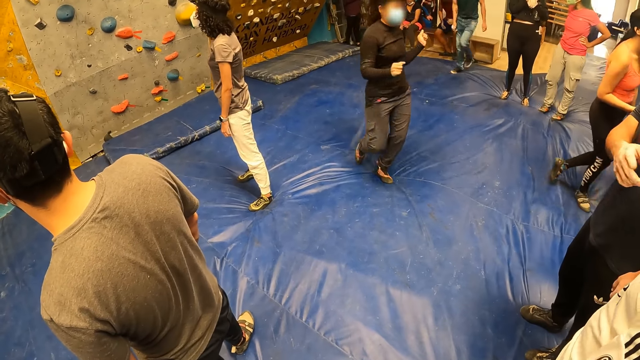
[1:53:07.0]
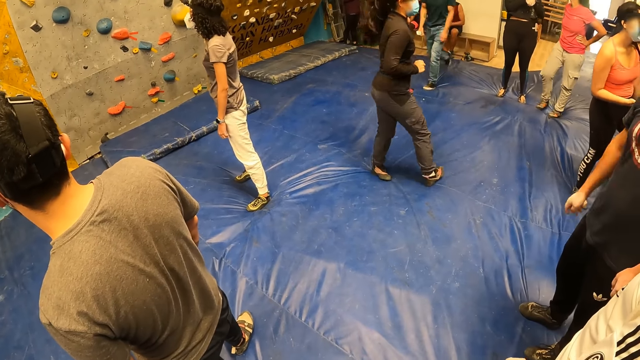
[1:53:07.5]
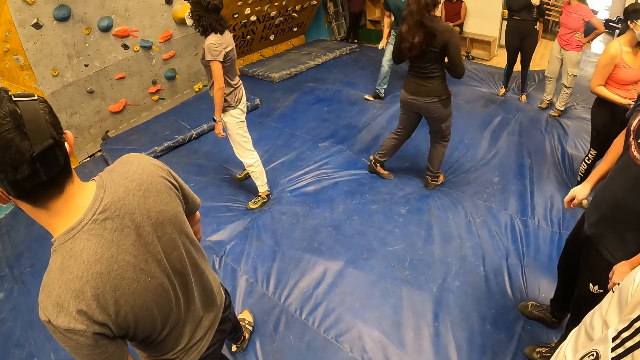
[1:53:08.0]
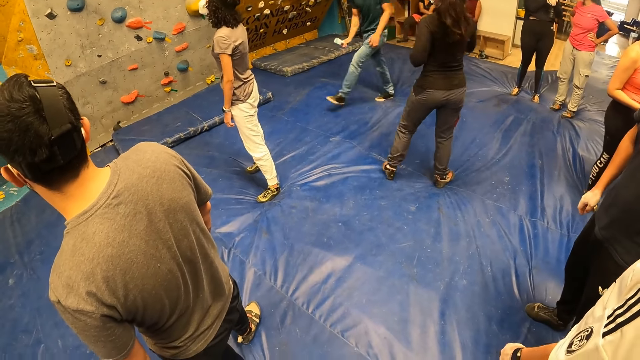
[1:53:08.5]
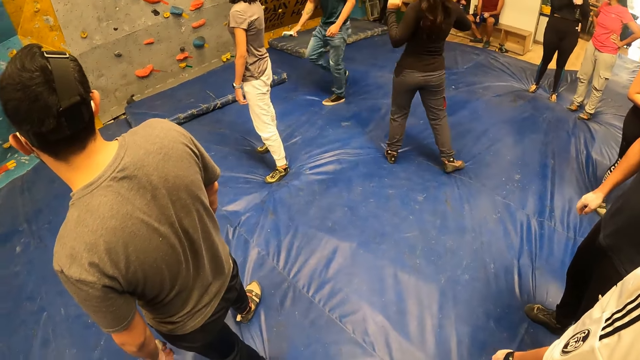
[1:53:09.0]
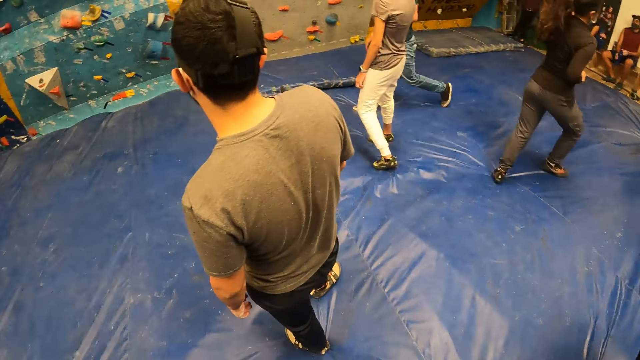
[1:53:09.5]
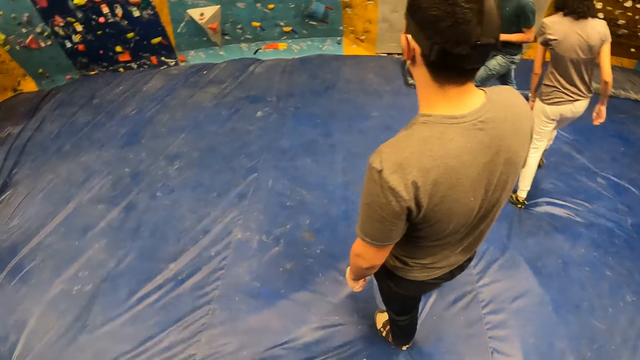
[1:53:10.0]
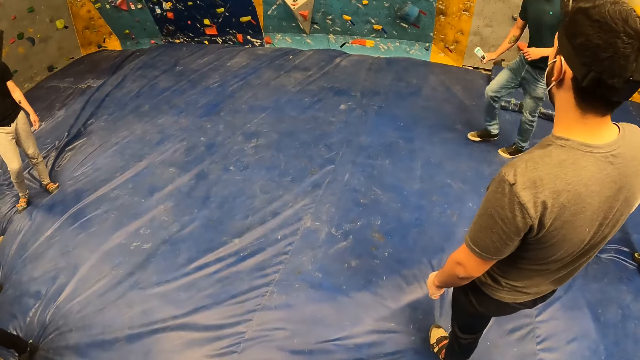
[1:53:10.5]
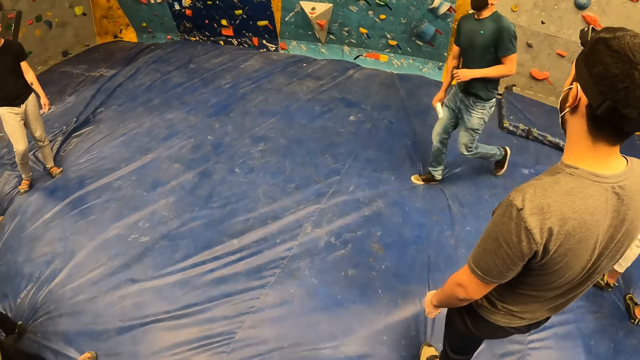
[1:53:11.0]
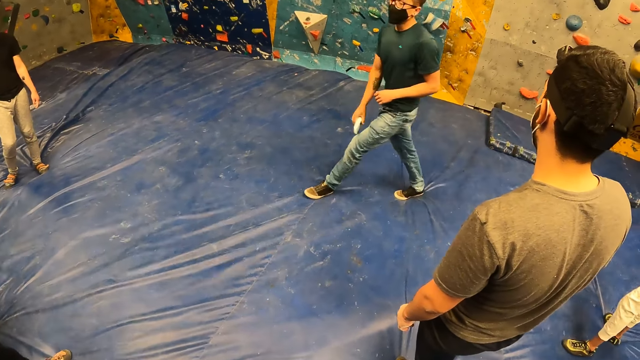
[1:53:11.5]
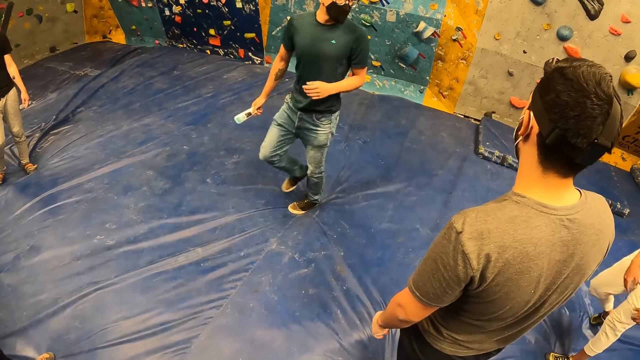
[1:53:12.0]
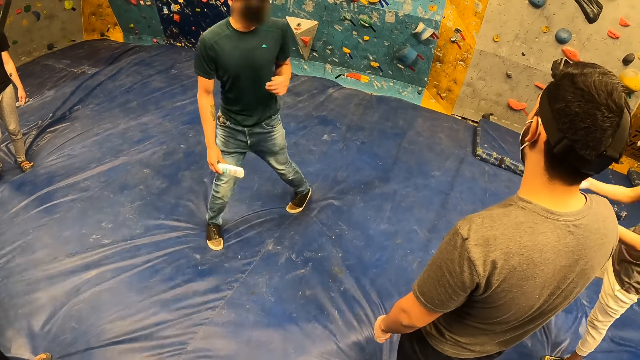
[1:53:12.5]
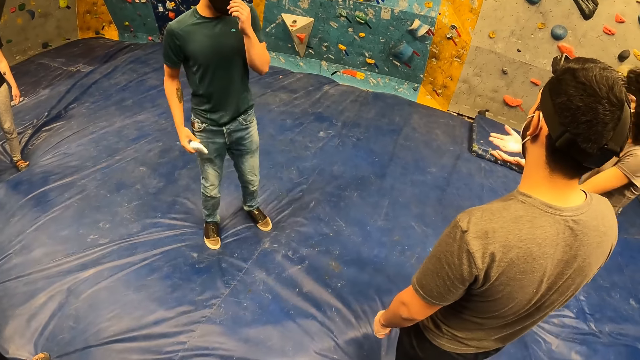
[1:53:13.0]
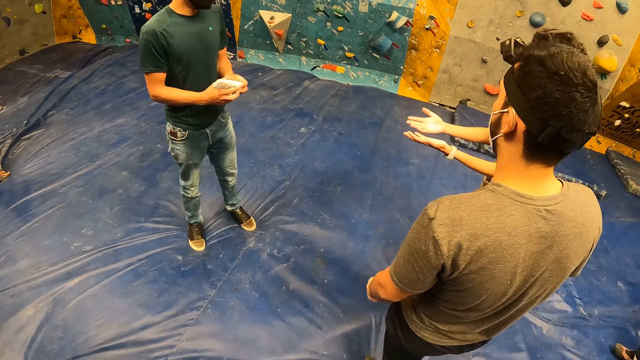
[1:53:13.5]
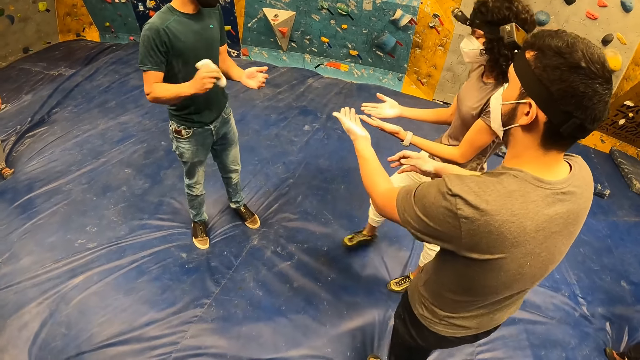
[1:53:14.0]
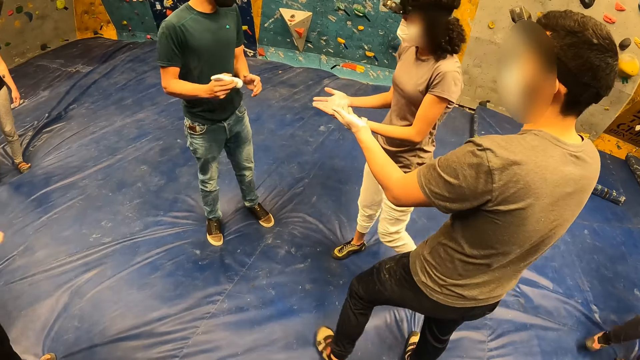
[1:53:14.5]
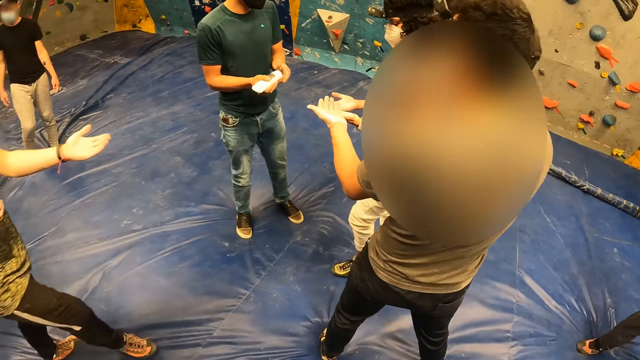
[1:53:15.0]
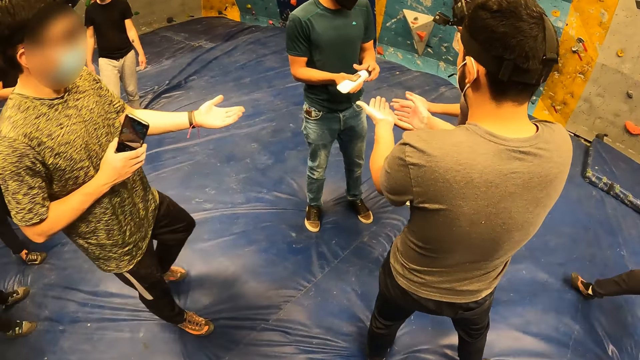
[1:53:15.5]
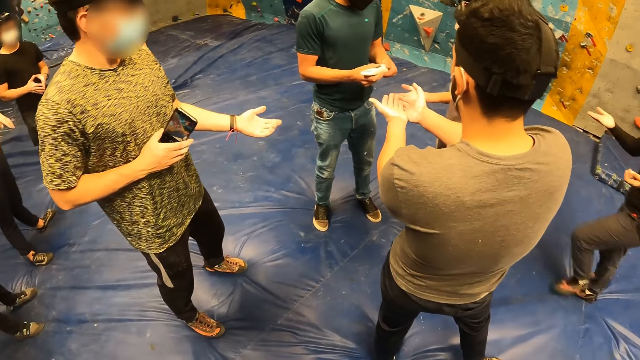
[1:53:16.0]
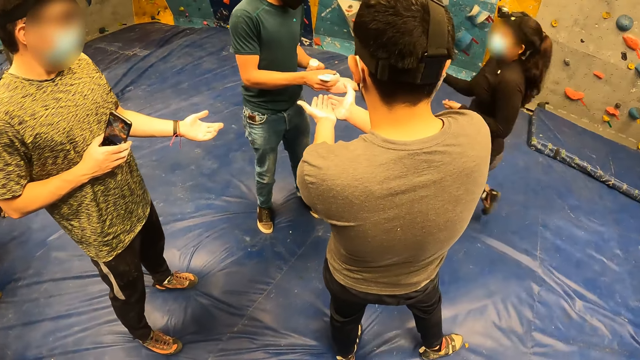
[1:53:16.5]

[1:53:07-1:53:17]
A man walks around and hits his leg. A lady dances around. The camera wearer looks around. Another lady stretches her hands. The first man touches his mask. The second lady moves forward. The first man holds something and touches something. Another man stretches his hand. The first man shakes something. Another man distributes a climb on cream to a woman with his right hand. He distributes a climb on cream to a man with his right hand. He distributes a climb on cream to another man with his right hand. He distributes a climb on cream to another woman with his right hand. The second man moves forward. The first man opens something. Another man moves forward. The first lady moves forward.

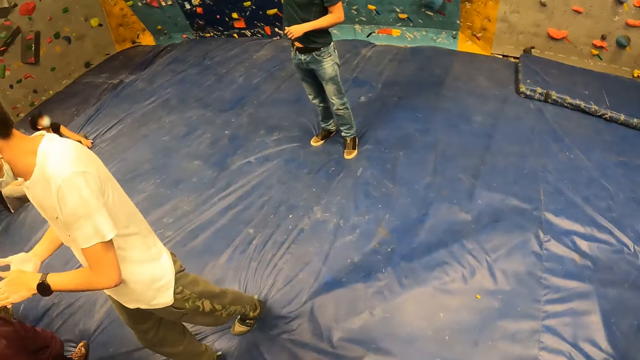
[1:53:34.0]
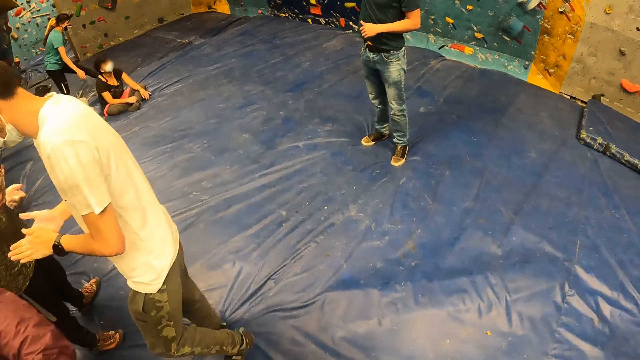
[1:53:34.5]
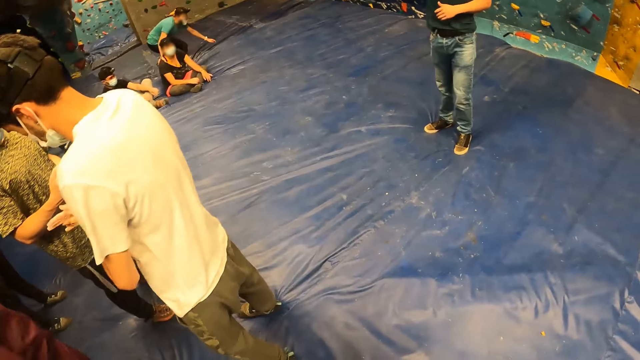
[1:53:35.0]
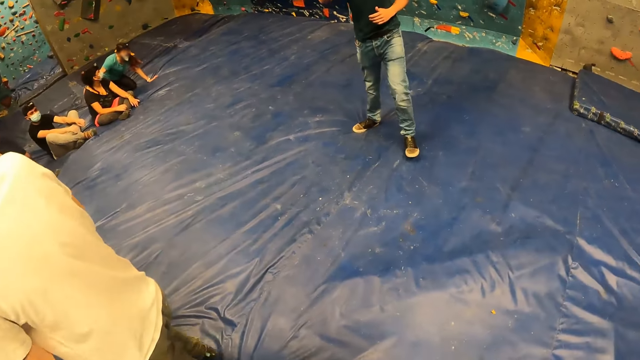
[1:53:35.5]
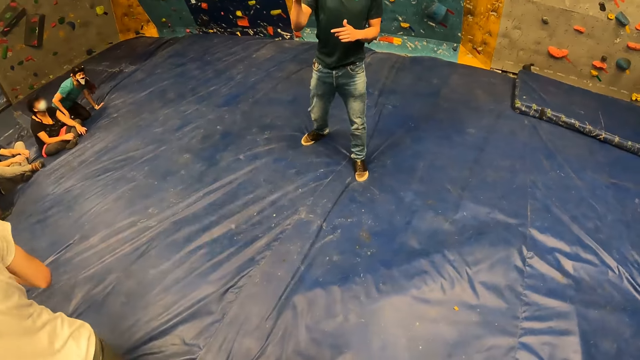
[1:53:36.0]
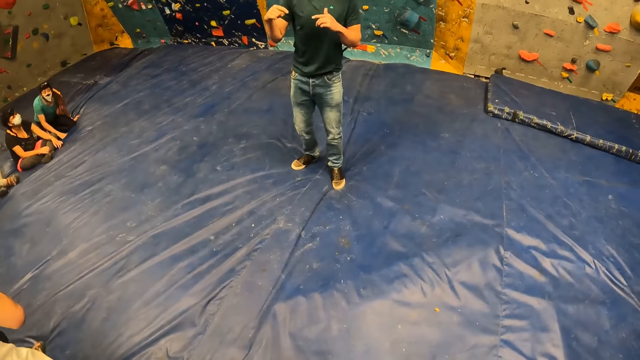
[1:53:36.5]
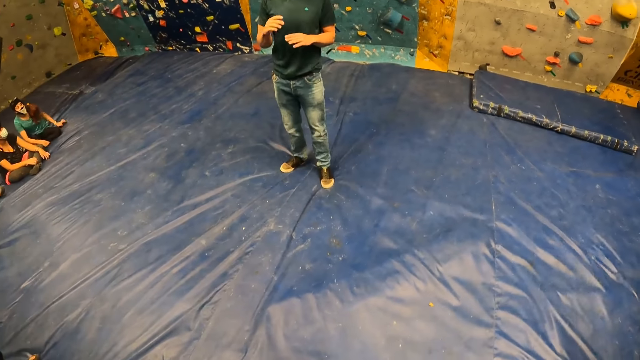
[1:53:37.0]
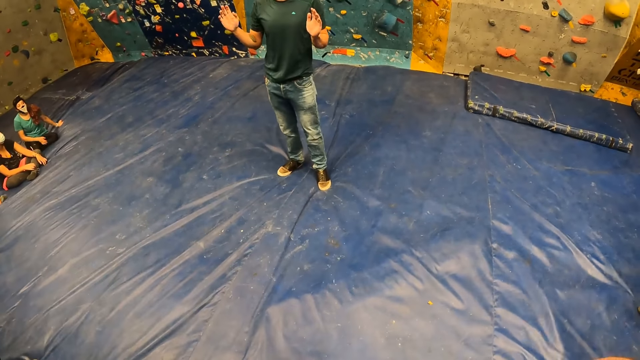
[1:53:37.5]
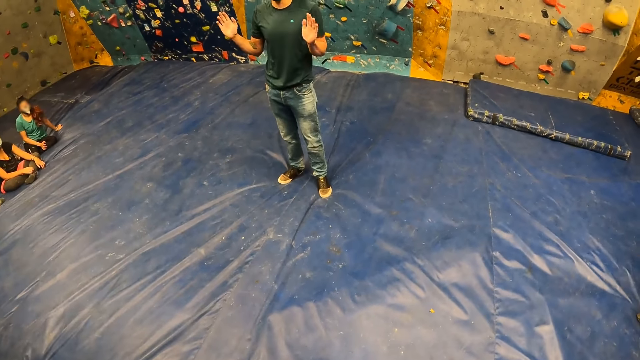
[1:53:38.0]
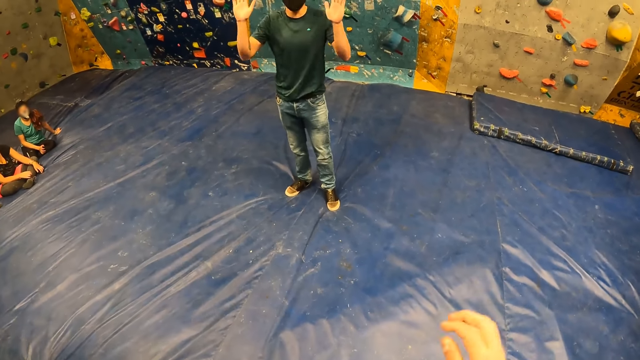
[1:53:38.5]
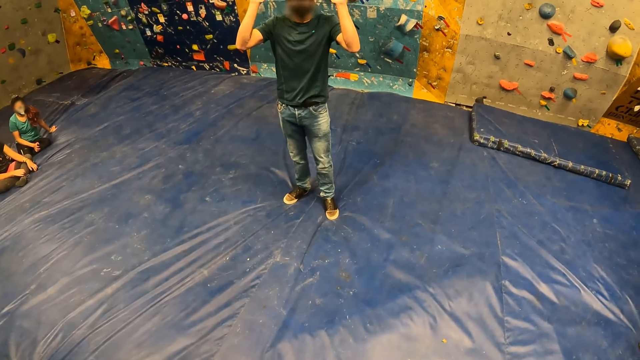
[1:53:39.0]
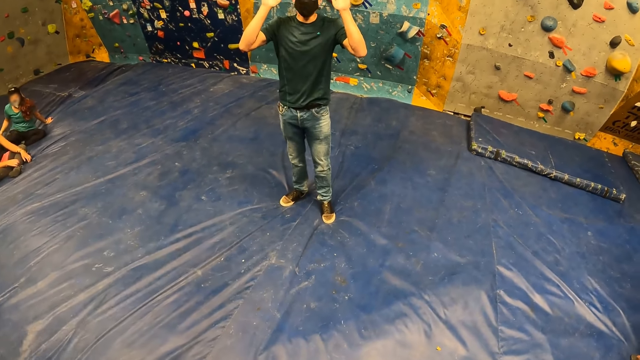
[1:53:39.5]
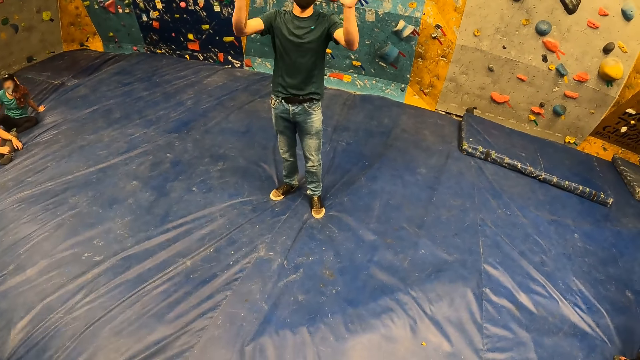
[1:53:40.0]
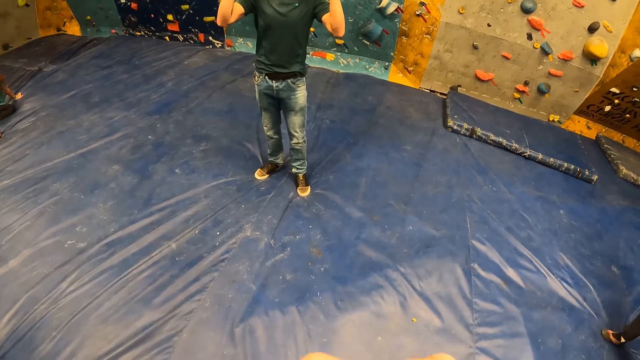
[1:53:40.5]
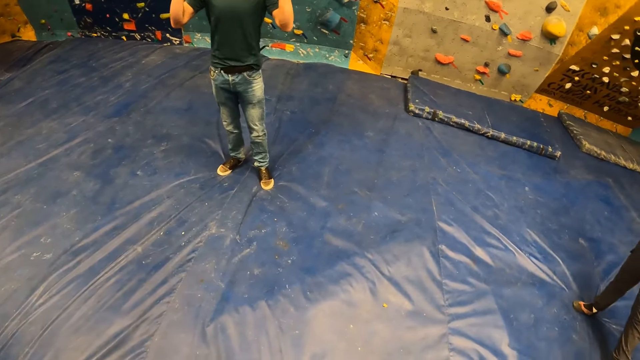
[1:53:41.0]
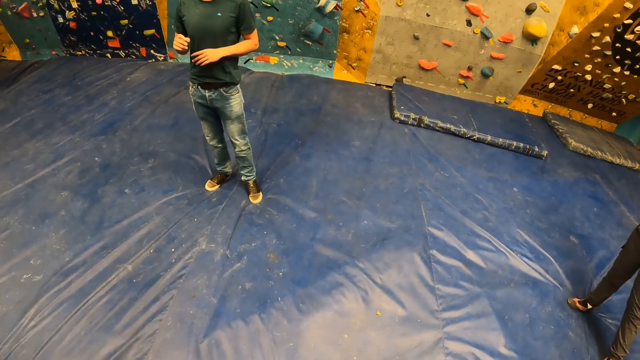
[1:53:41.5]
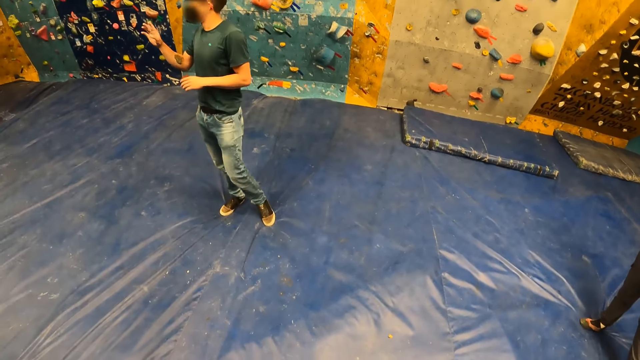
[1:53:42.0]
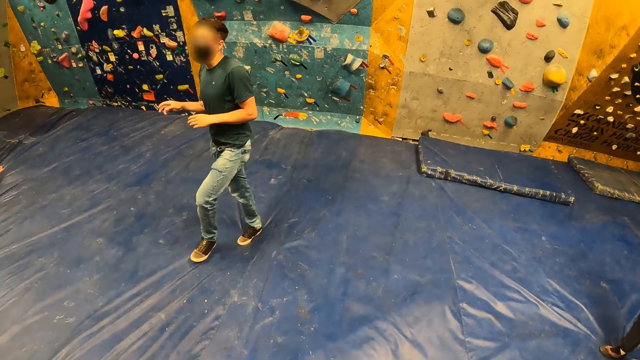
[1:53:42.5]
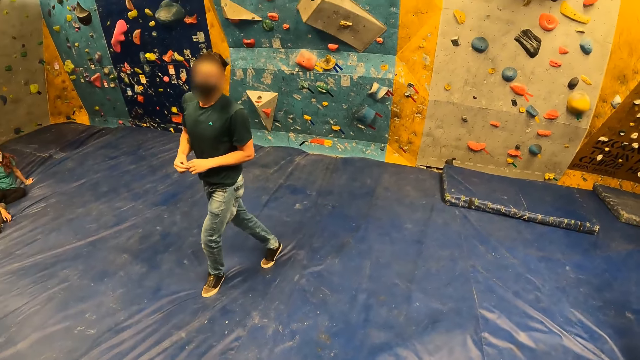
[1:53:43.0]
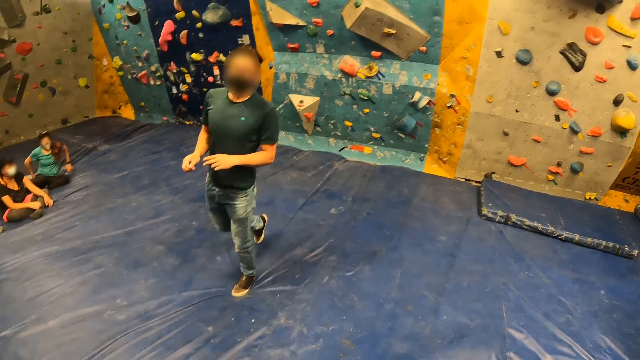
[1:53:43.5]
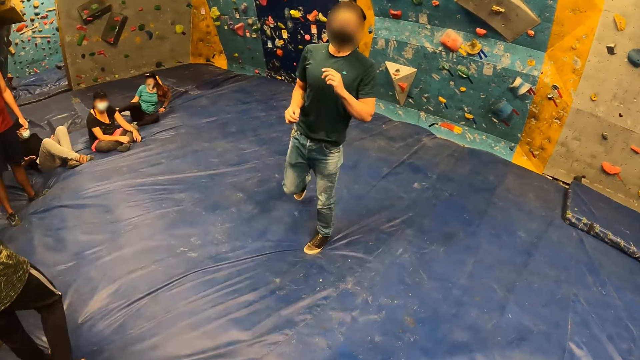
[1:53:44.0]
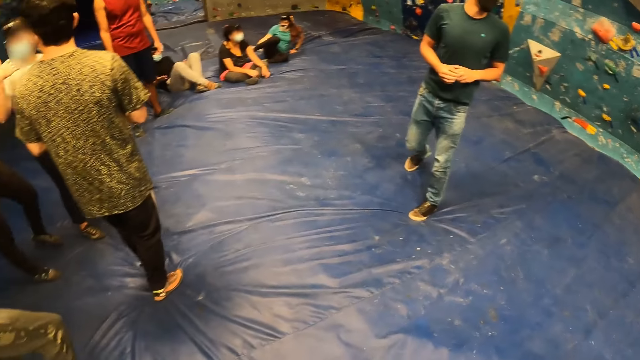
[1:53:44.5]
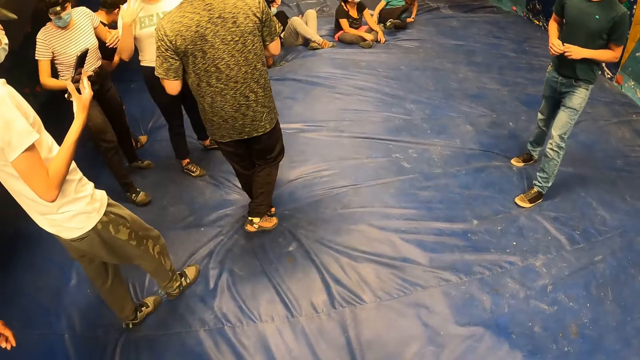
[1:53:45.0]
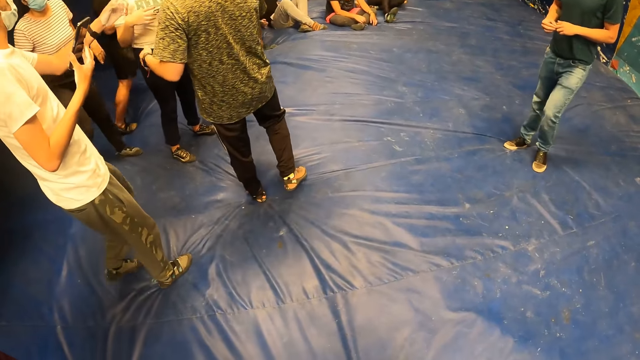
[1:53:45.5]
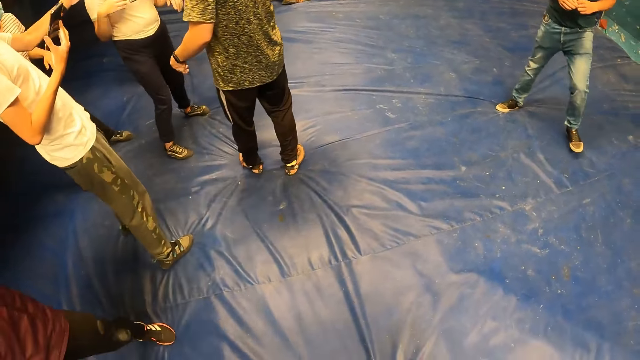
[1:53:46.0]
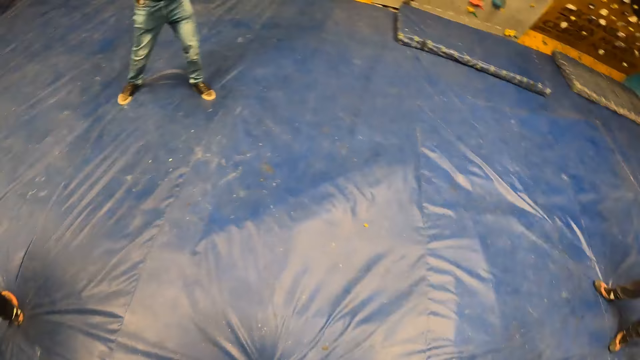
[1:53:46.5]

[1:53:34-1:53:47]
A lady sits on the other side. Another lady walks around. A man sits on the other side. The second lady sits down. Another man moves forward and moves his hands. The camera wearer lowers a hand. The second man moves around. Another lady moves a hand. Another lady moves back. Another man moves around. Another man holds a phone. Another man walks away. The fourth man lifts a hand.
